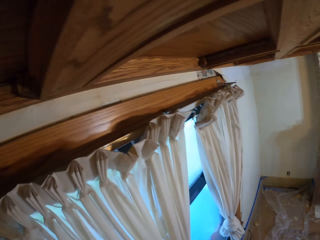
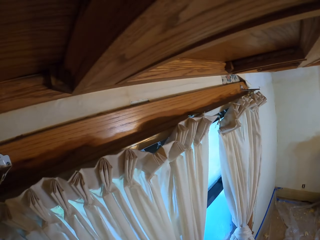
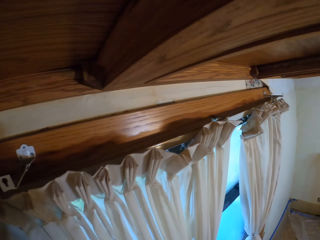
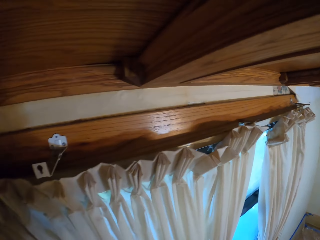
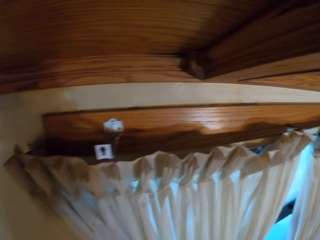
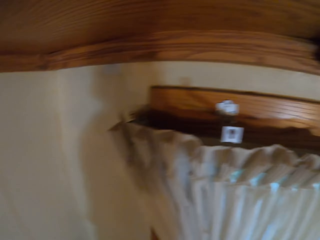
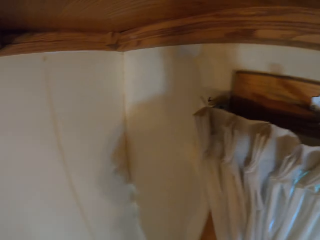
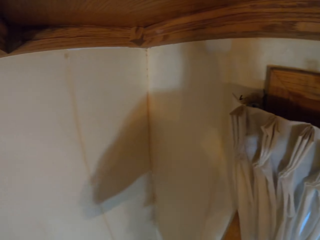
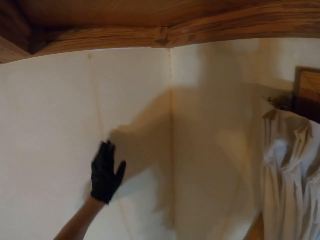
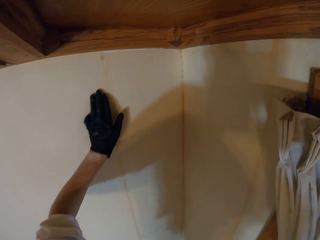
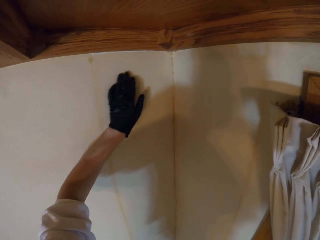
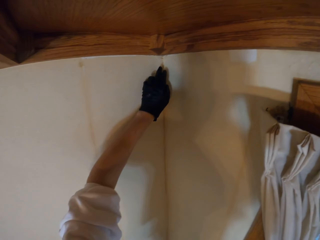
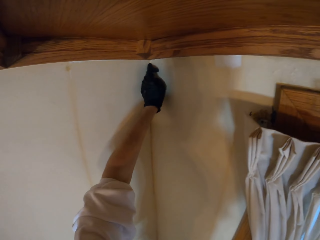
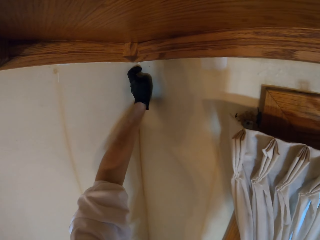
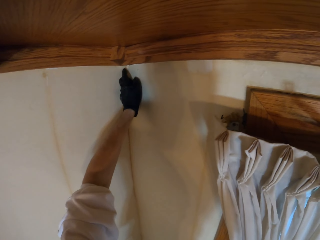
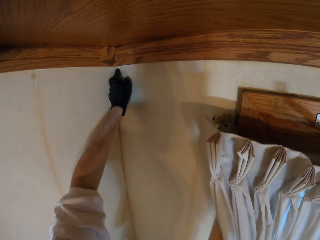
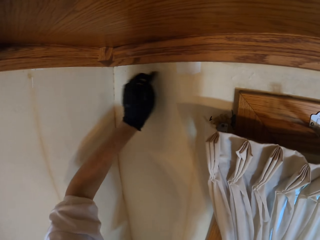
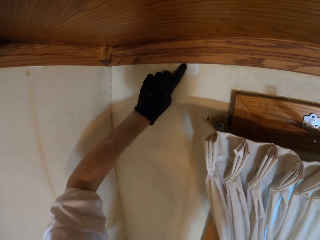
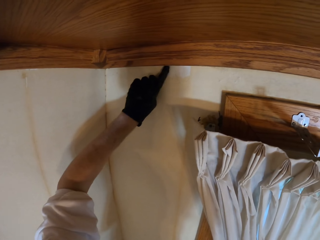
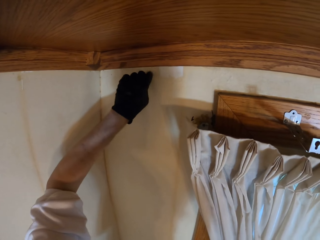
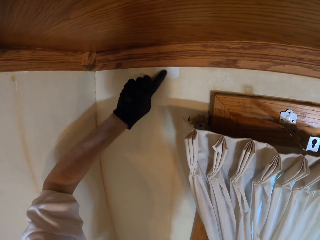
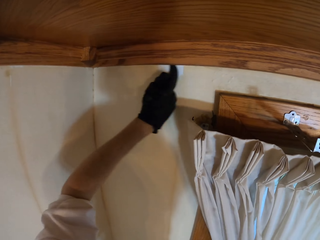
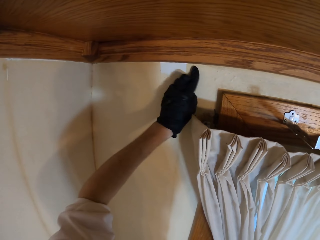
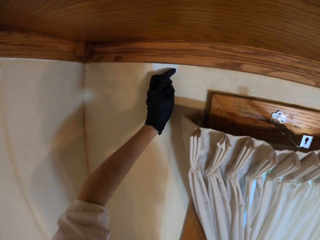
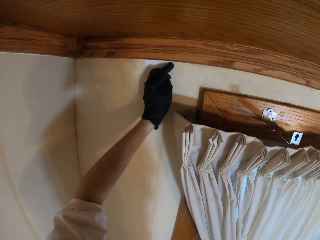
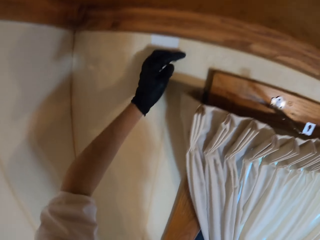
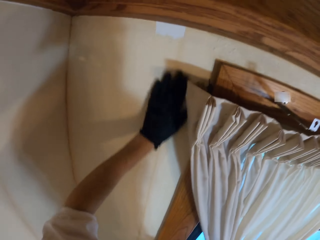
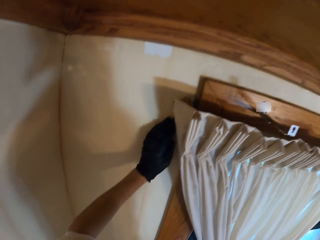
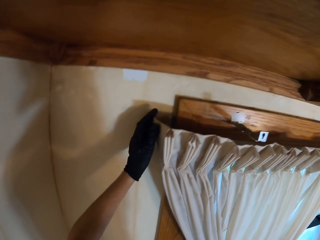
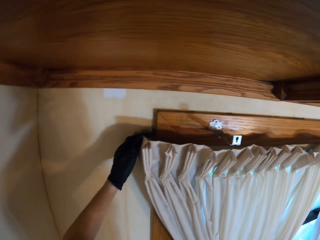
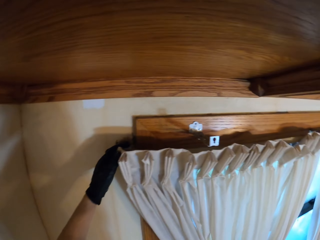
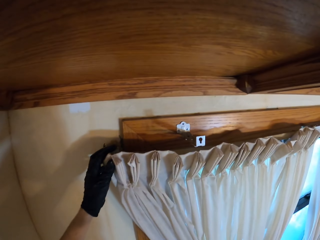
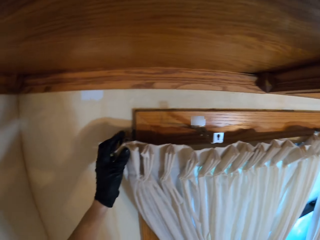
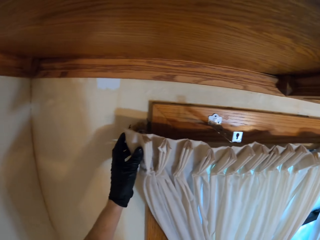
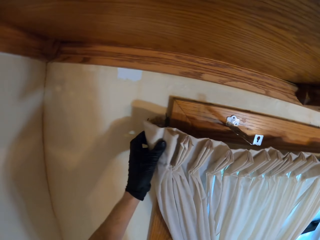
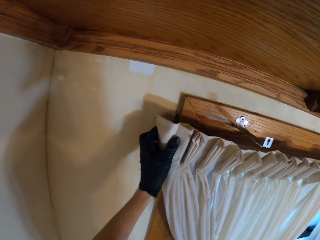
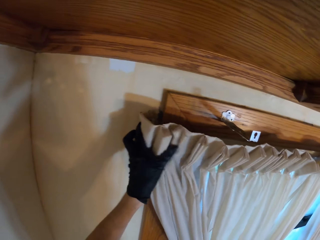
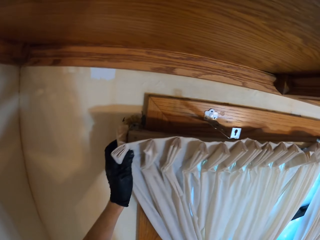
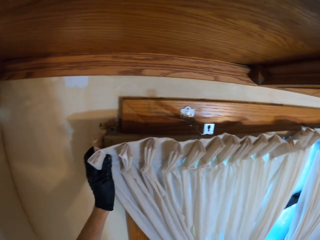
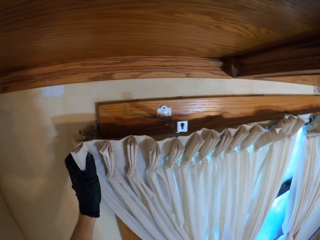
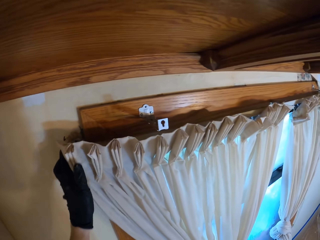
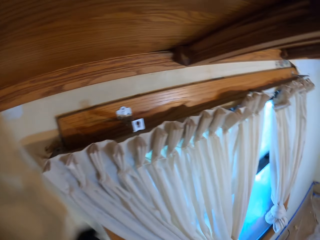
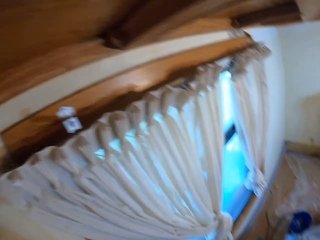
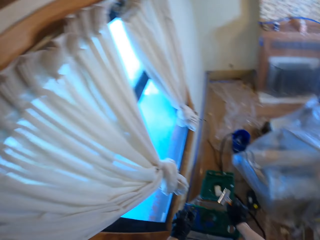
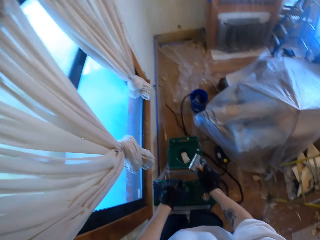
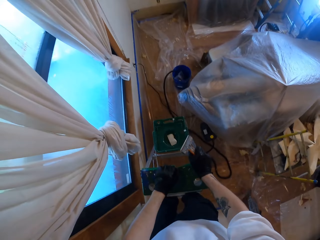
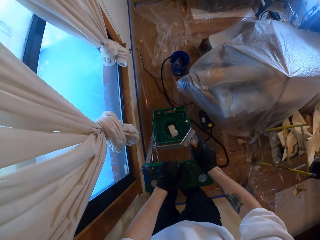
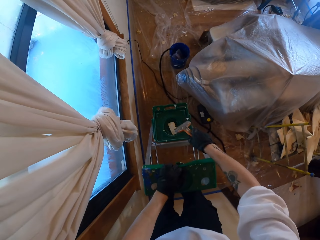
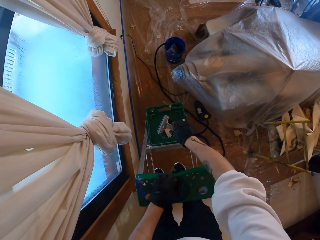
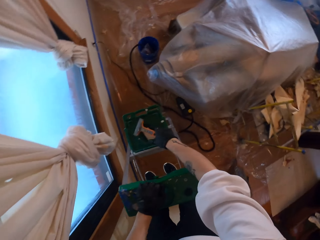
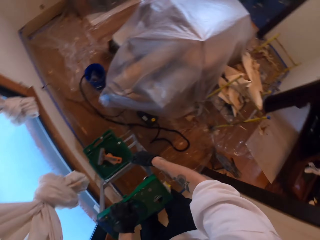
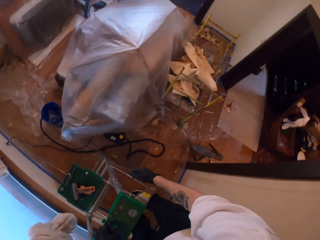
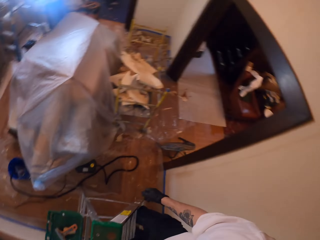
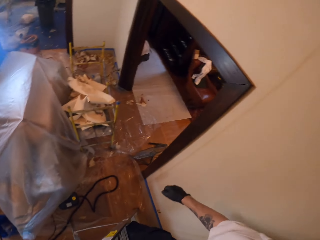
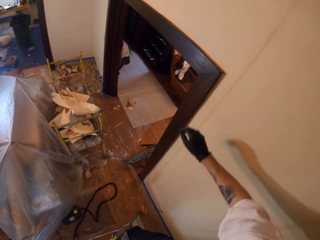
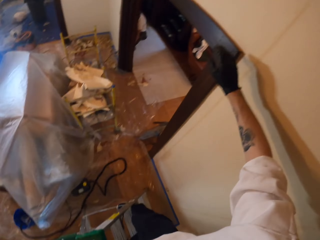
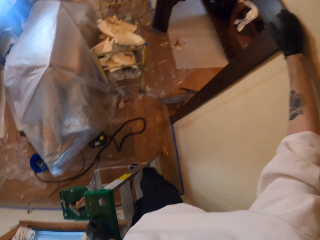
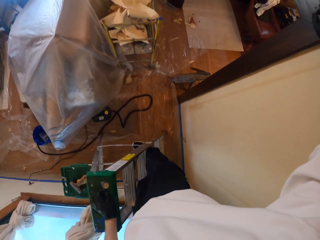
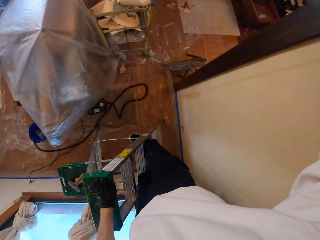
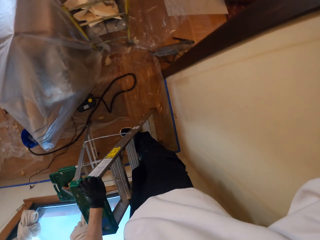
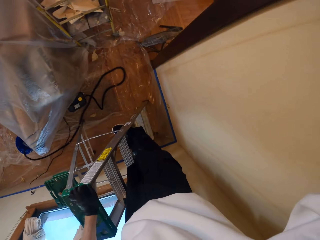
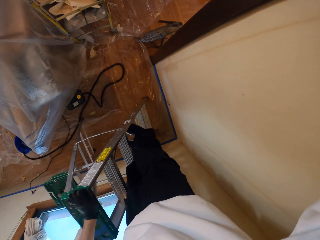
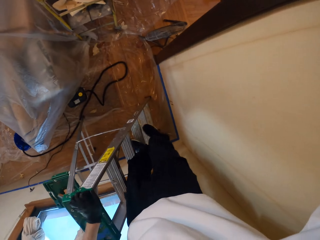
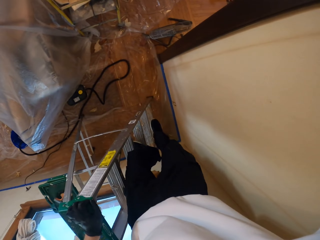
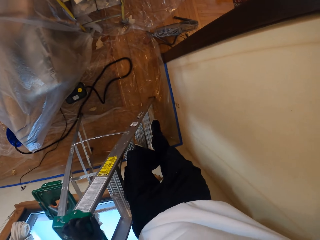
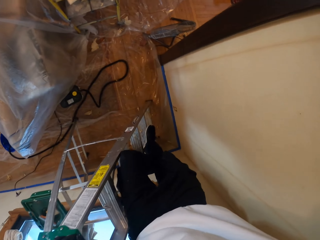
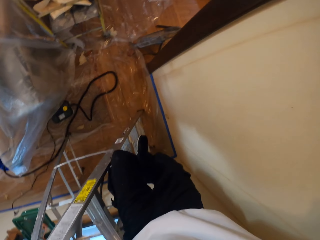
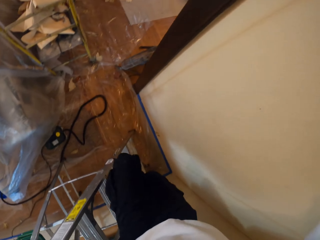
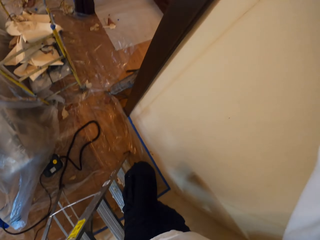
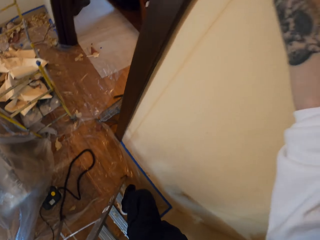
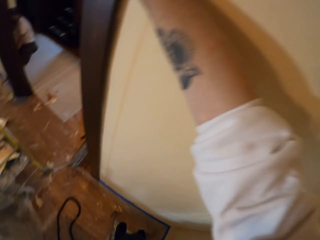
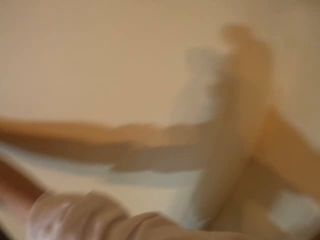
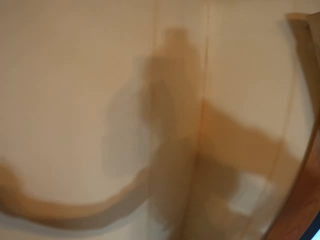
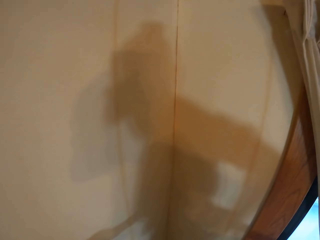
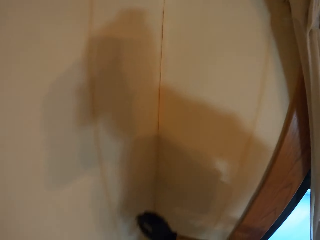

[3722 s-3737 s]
The camera wearer touches the wall. They feel the wall. They hold a curtain. They place the scraper on the ladder. They hold the frame on the door. They descend from the ladder.

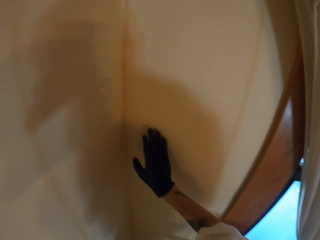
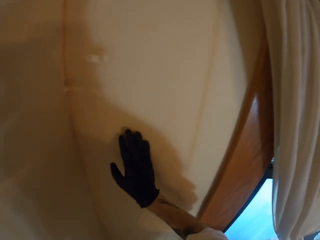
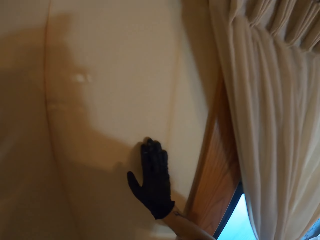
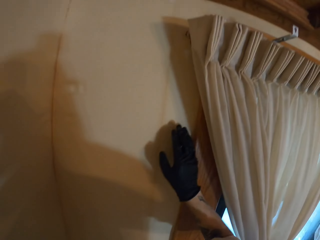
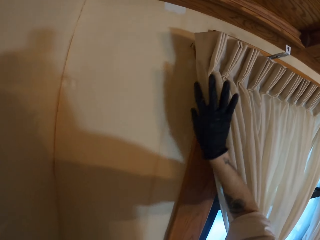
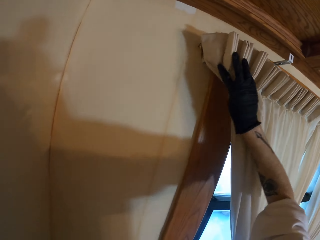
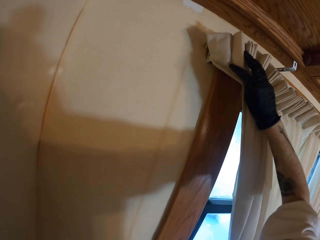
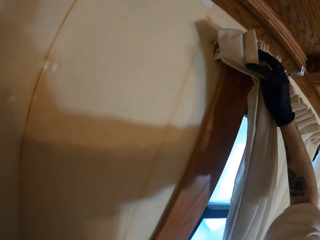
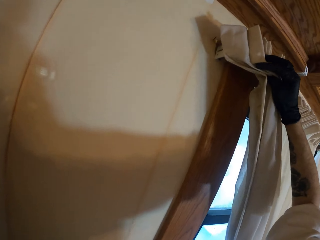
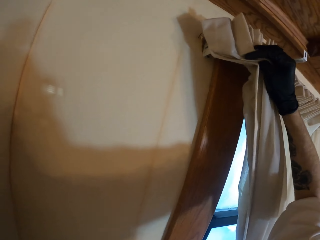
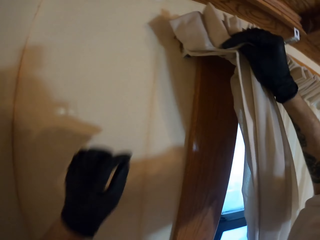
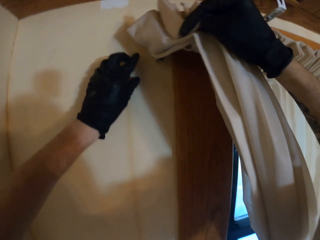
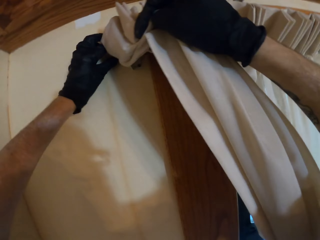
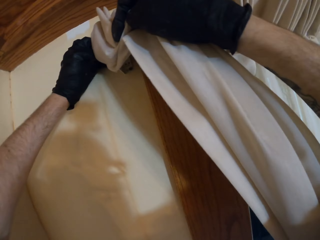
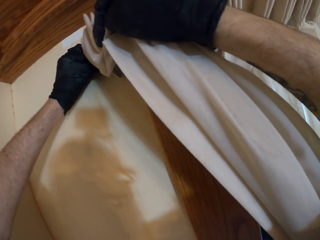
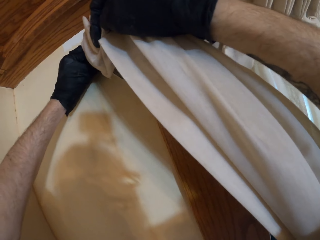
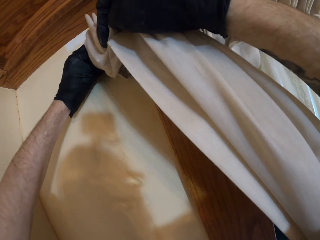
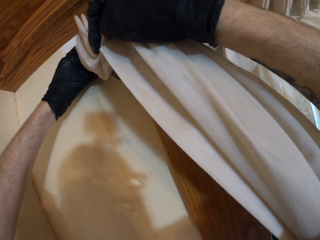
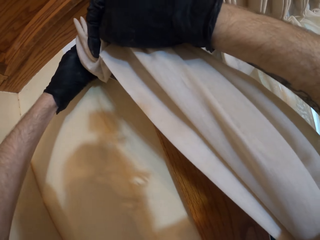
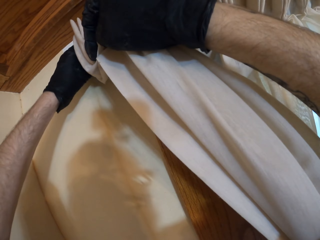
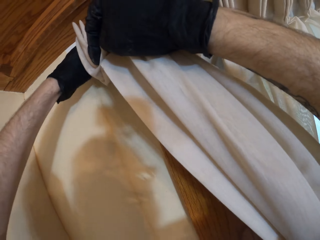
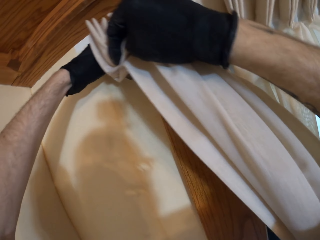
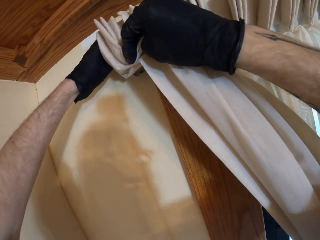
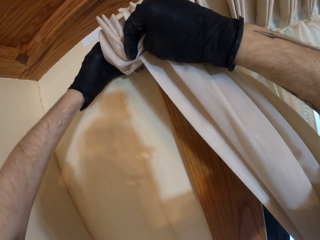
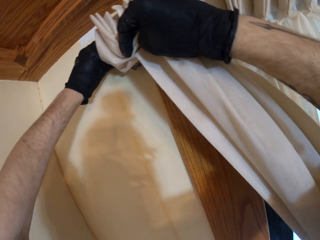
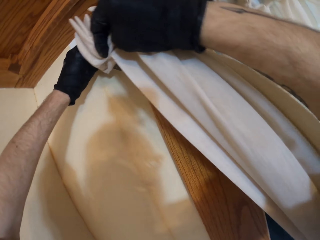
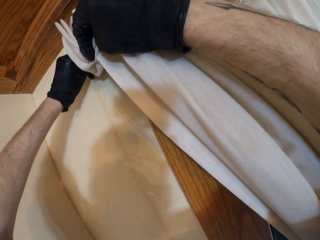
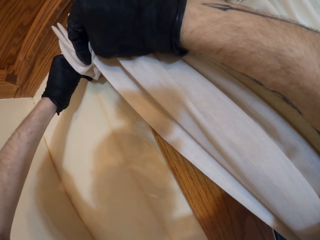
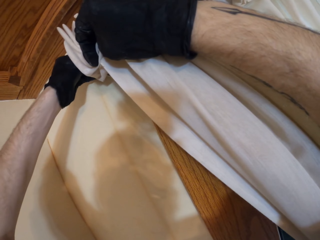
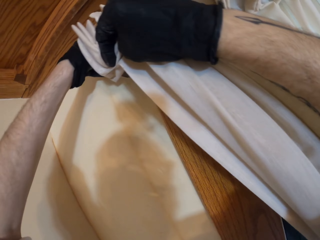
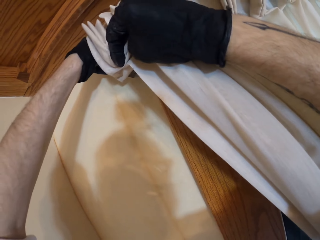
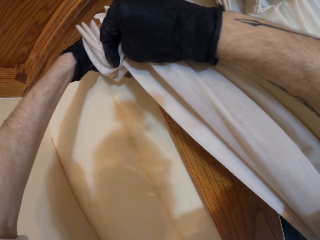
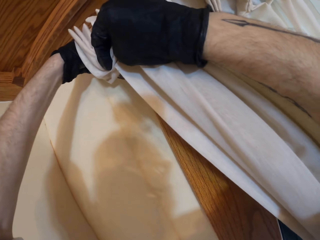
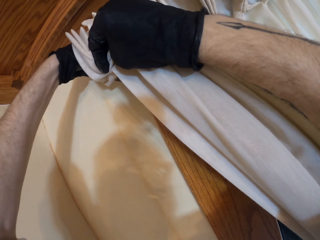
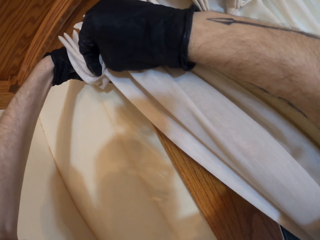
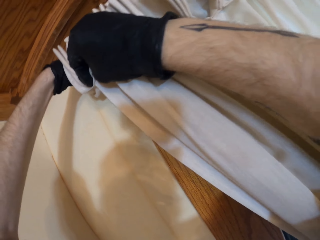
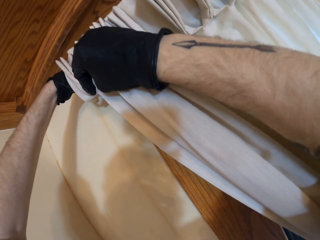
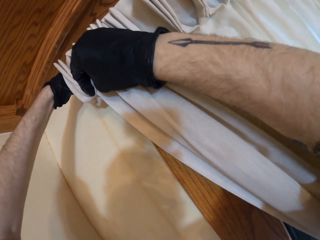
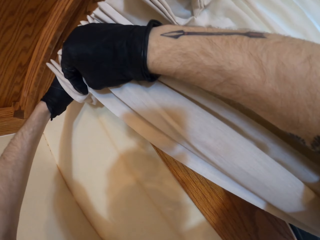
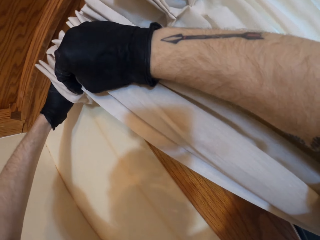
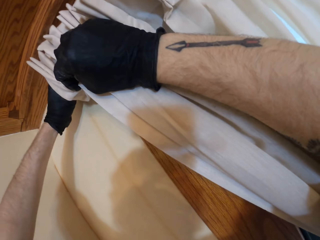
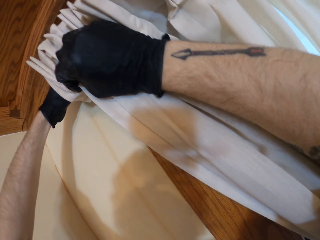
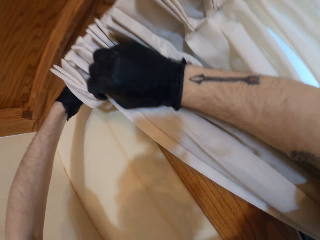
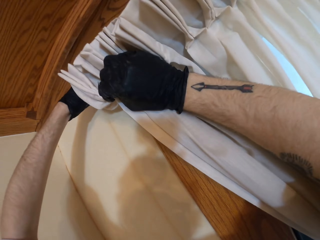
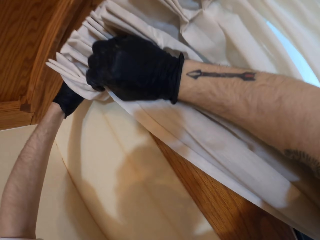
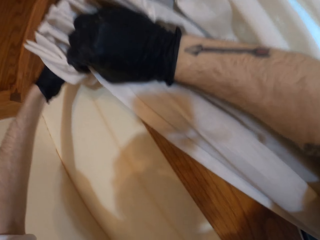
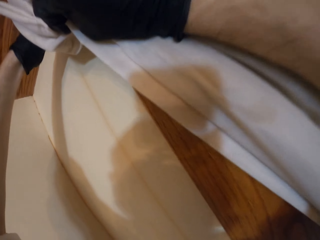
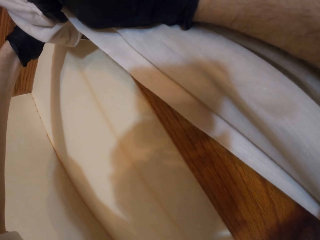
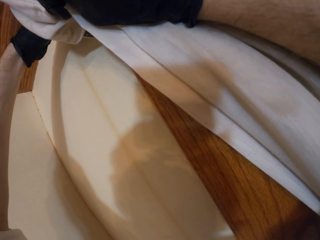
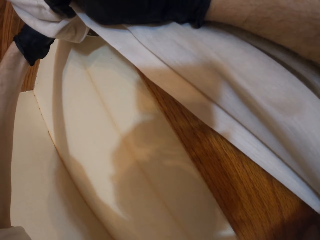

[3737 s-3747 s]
The camera wearer holds a curtain. They pull down a wall paper from behind the curtain.
